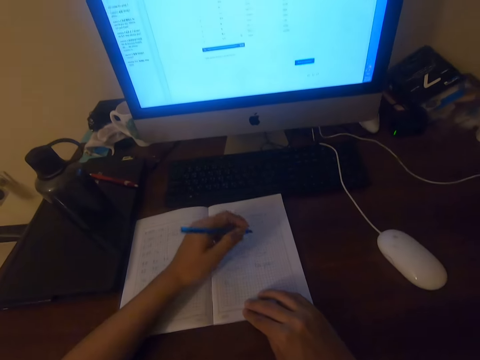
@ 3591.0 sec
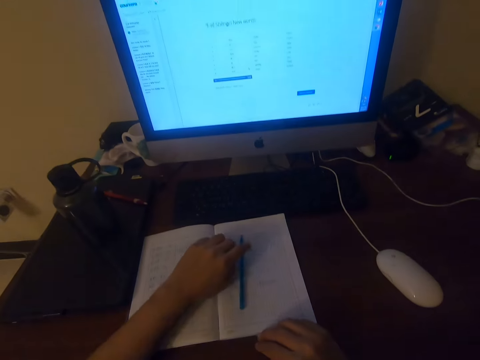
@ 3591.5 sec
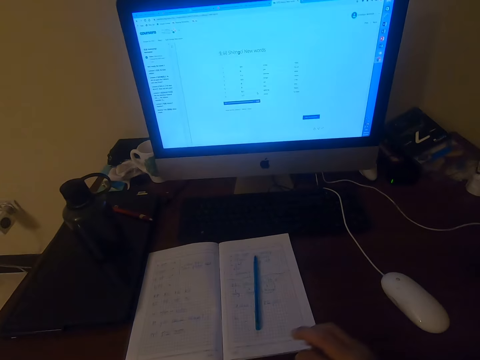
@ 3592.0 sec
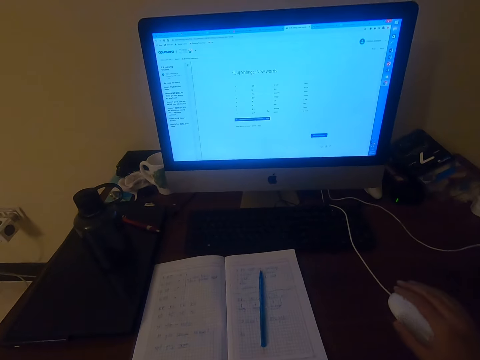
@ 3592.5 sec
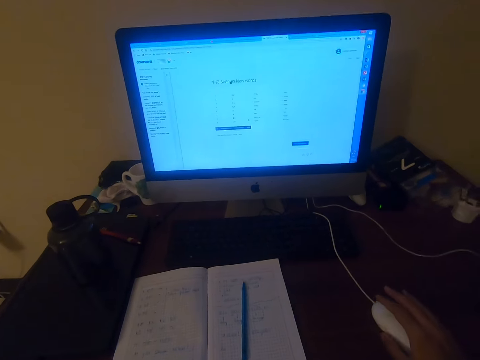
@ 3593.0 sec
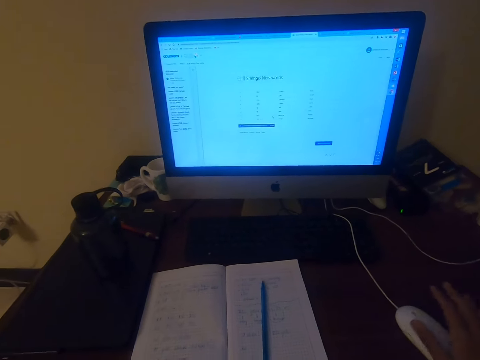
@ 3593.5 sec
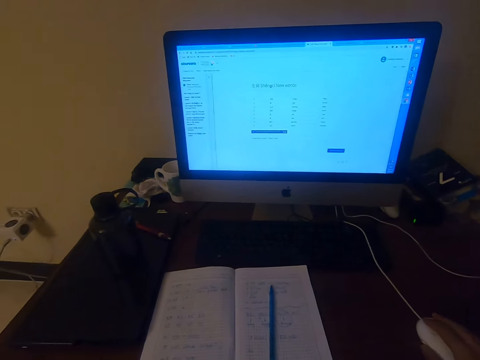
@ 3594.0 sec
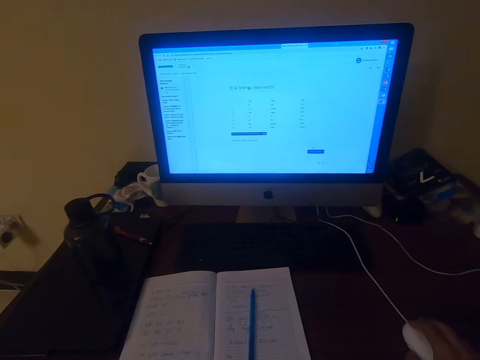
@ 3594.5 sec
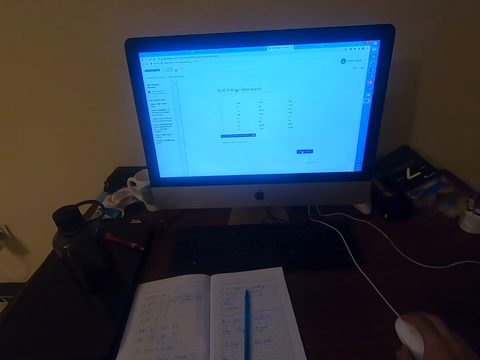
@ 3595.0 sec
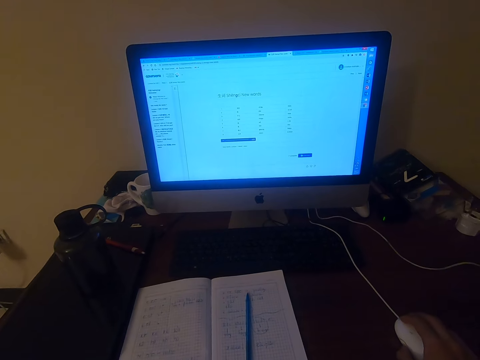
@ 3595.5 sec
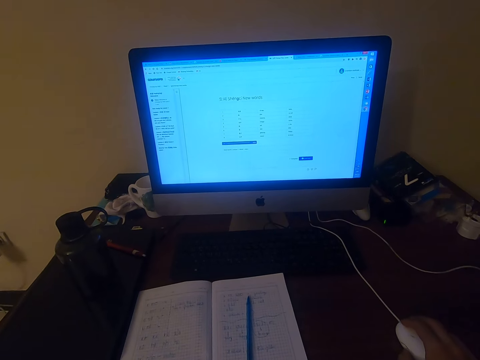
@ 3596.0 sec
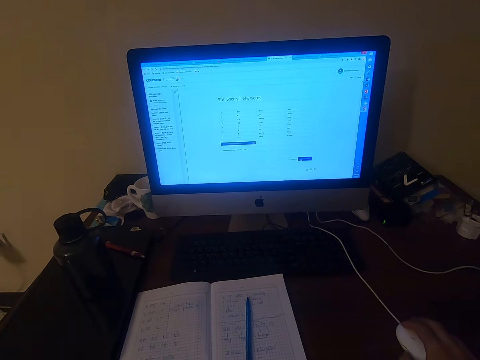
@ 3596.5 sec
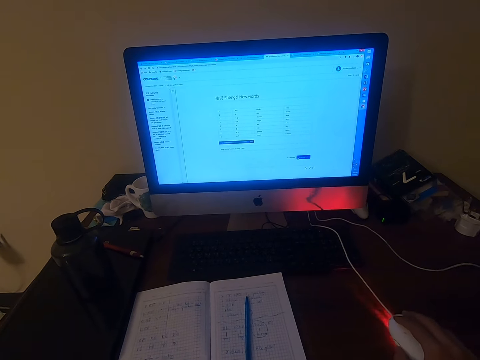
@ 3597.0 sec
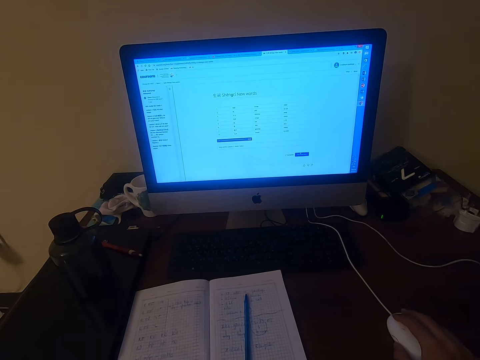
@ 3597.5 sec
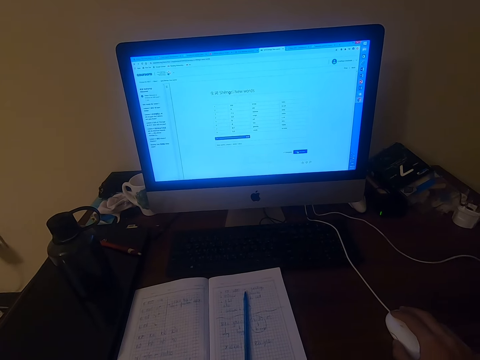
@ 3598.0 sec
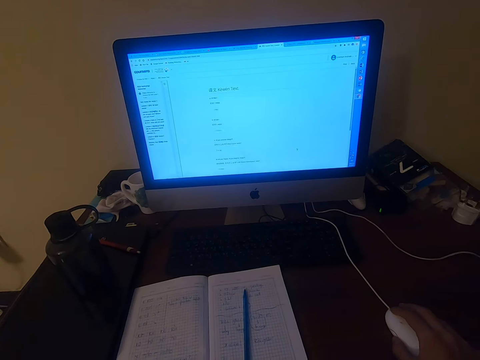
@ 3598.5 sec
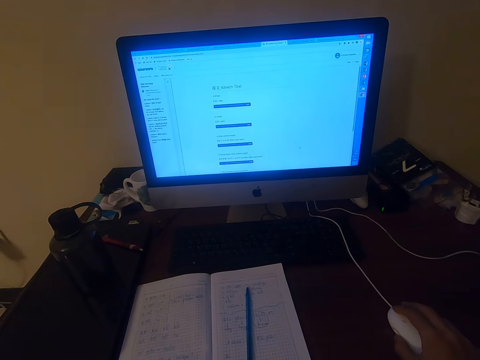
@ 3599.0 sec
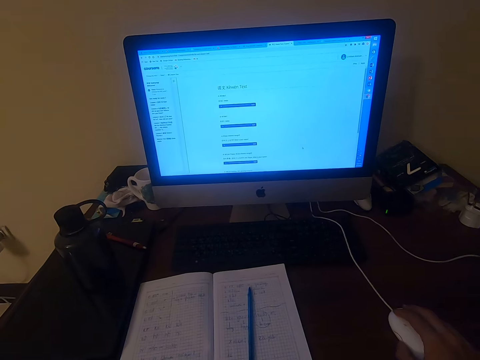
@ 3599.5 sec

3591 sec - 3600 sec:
The camera wearer puts the pen on the book. They operate the desktop on the table with a mouse.

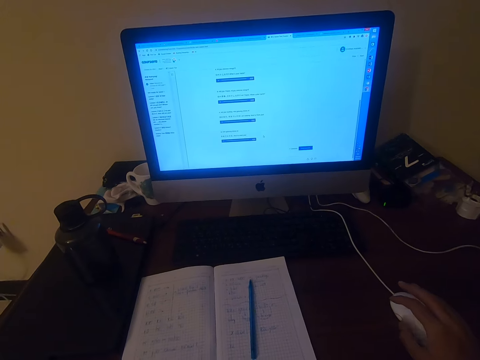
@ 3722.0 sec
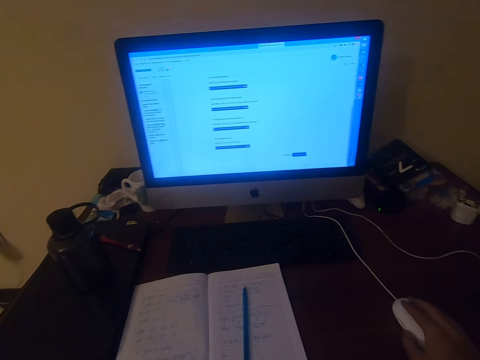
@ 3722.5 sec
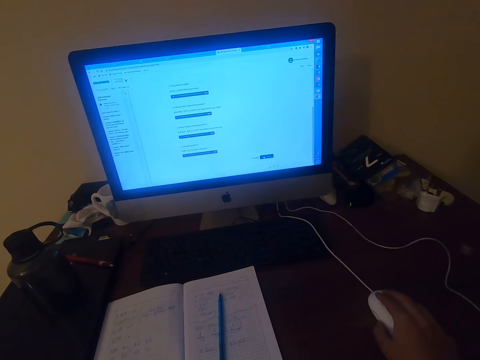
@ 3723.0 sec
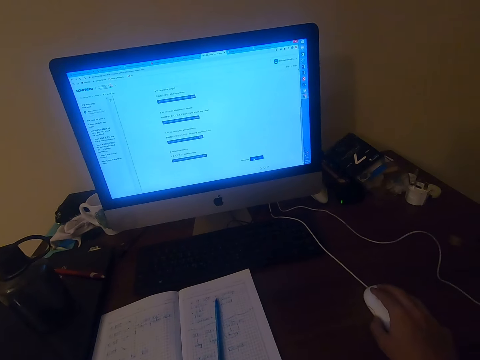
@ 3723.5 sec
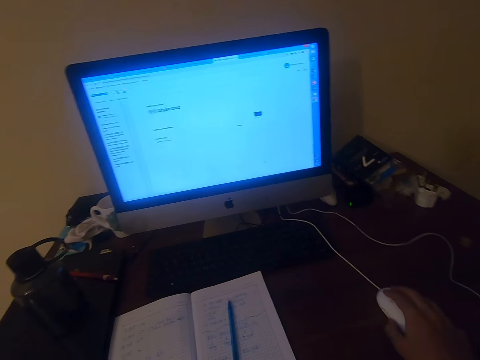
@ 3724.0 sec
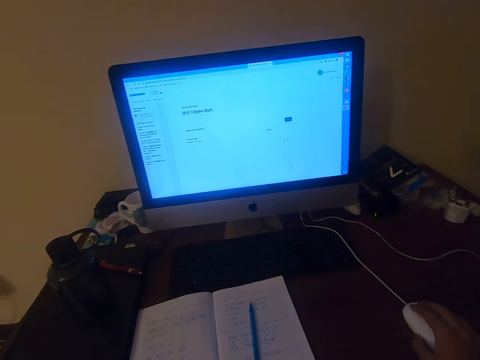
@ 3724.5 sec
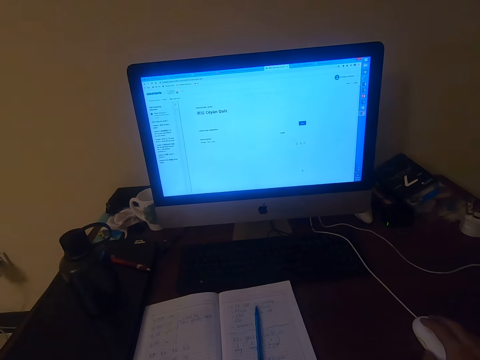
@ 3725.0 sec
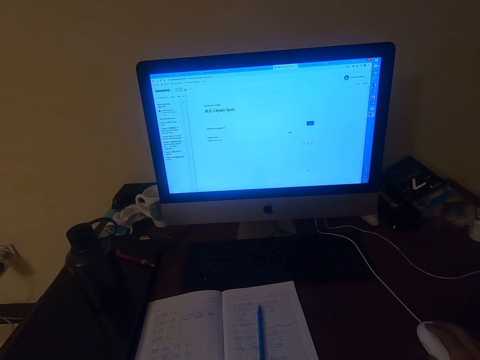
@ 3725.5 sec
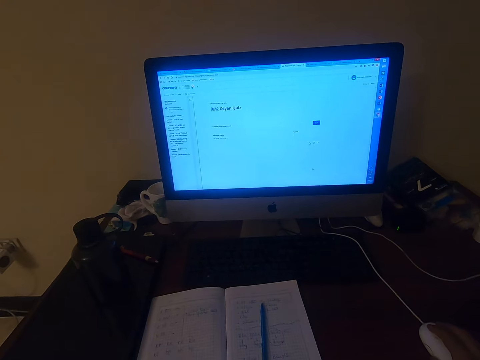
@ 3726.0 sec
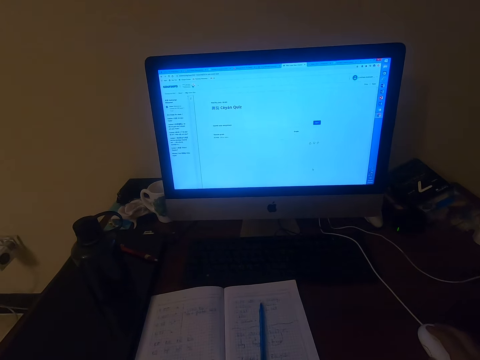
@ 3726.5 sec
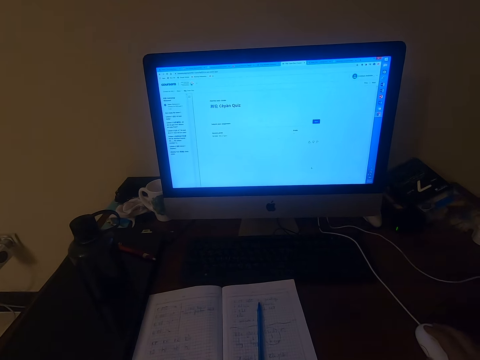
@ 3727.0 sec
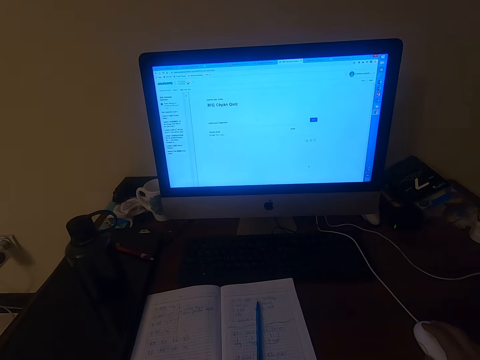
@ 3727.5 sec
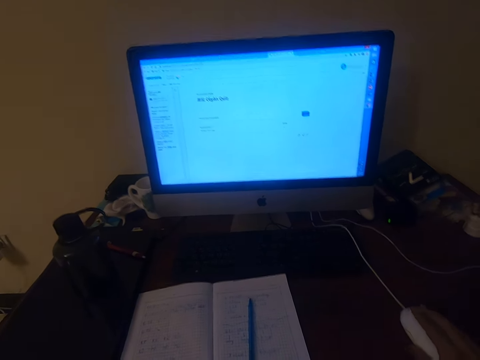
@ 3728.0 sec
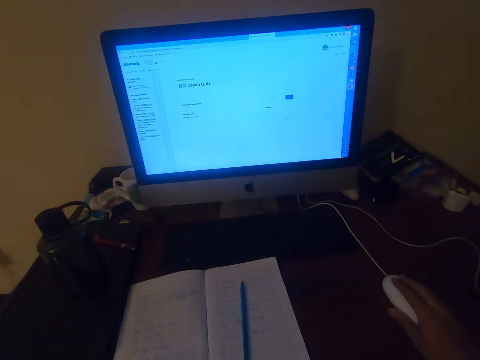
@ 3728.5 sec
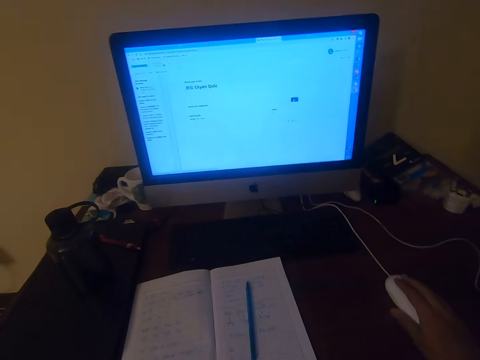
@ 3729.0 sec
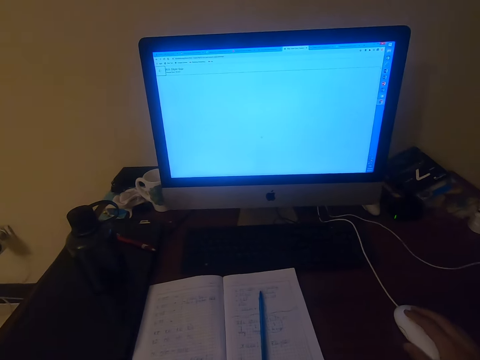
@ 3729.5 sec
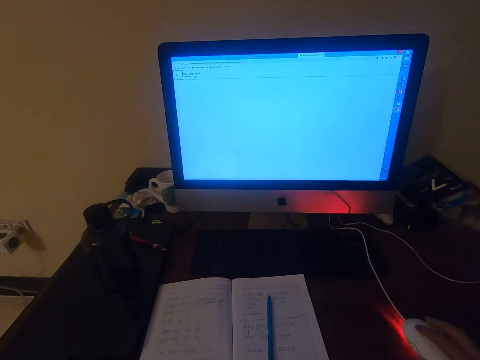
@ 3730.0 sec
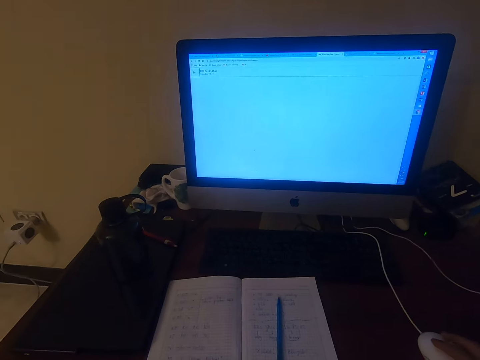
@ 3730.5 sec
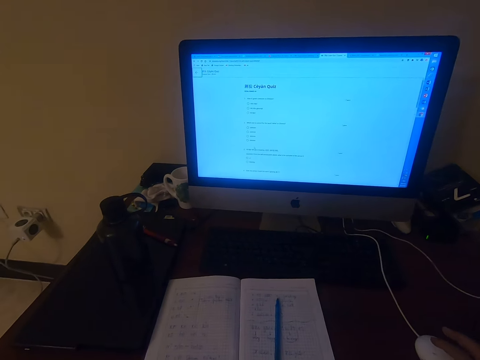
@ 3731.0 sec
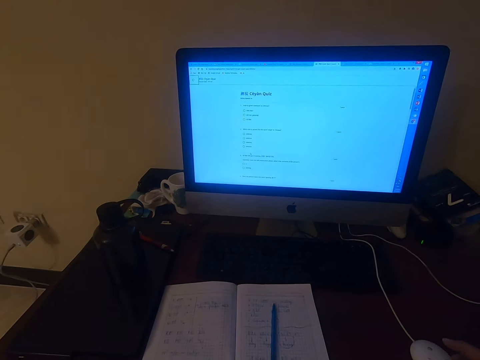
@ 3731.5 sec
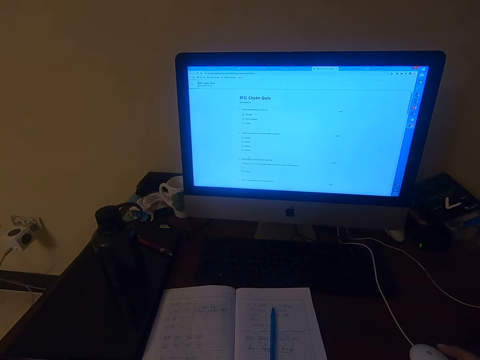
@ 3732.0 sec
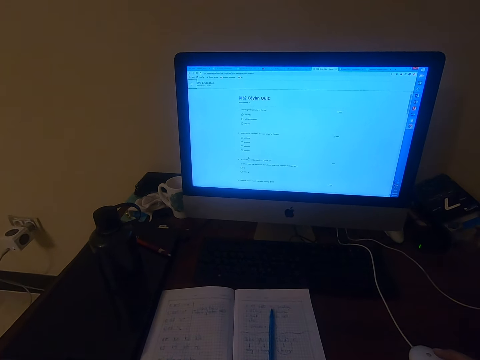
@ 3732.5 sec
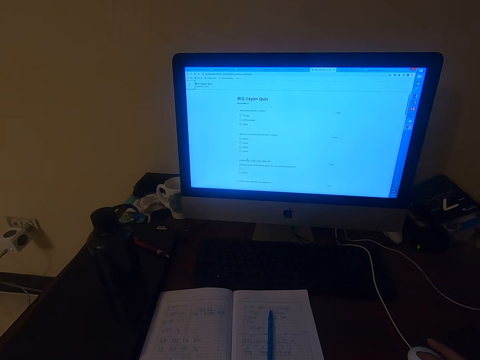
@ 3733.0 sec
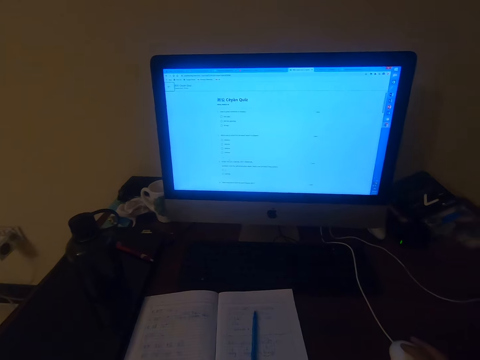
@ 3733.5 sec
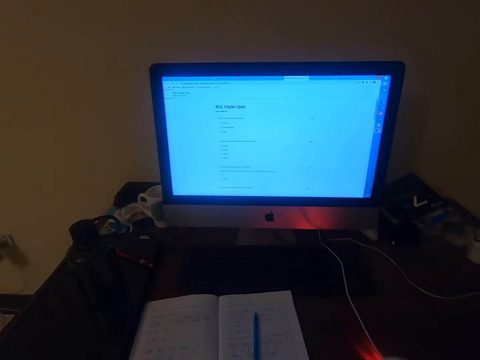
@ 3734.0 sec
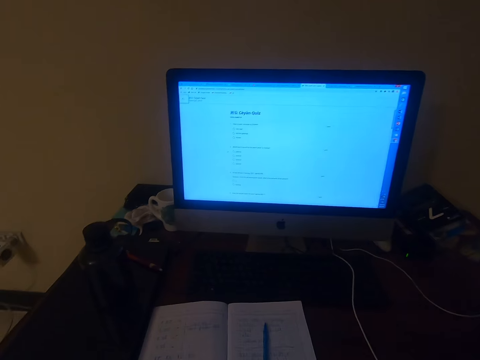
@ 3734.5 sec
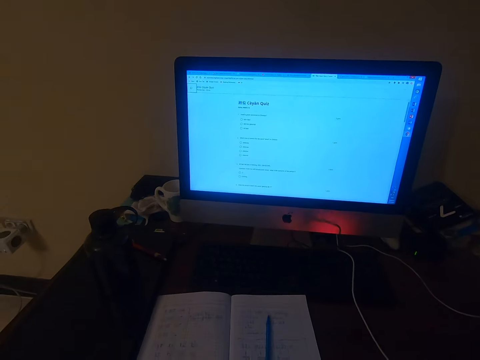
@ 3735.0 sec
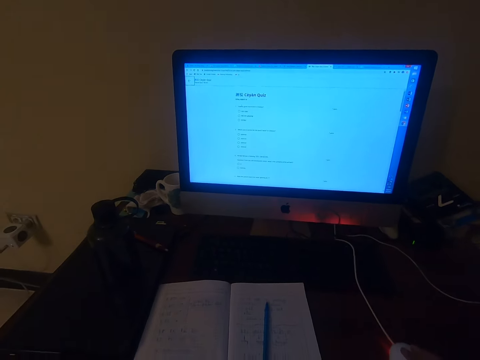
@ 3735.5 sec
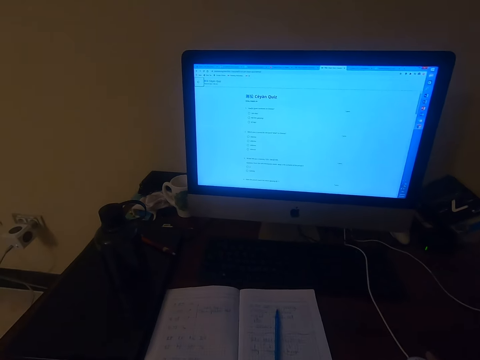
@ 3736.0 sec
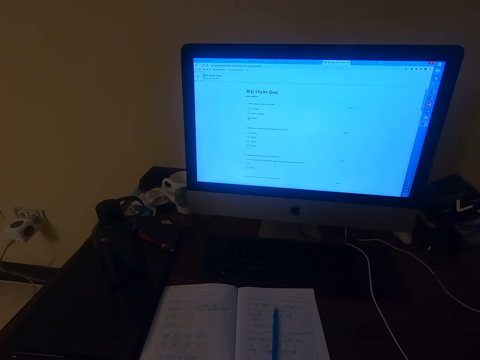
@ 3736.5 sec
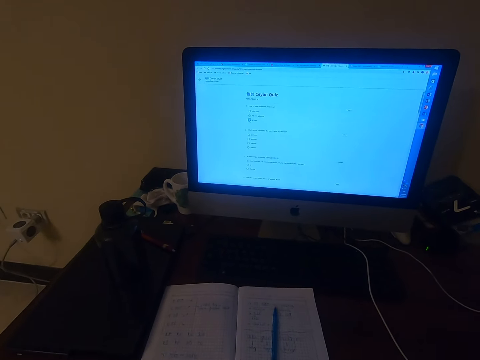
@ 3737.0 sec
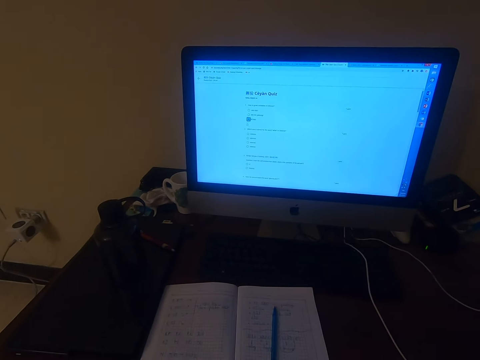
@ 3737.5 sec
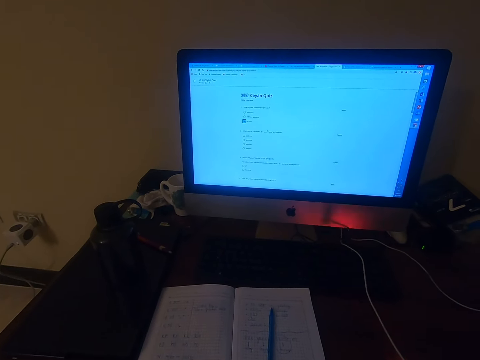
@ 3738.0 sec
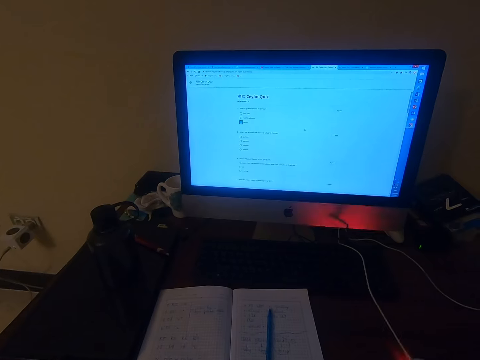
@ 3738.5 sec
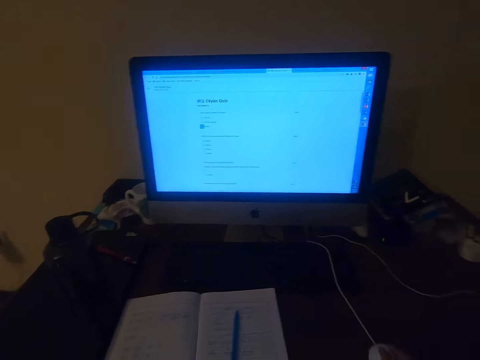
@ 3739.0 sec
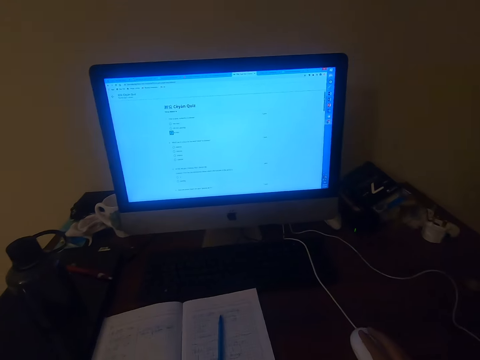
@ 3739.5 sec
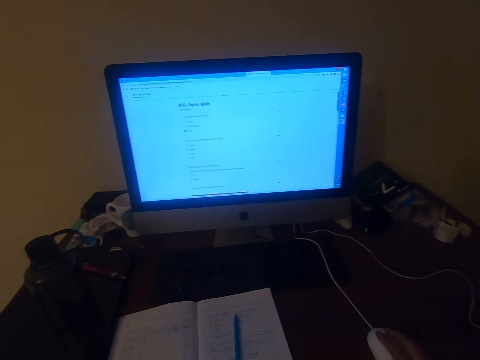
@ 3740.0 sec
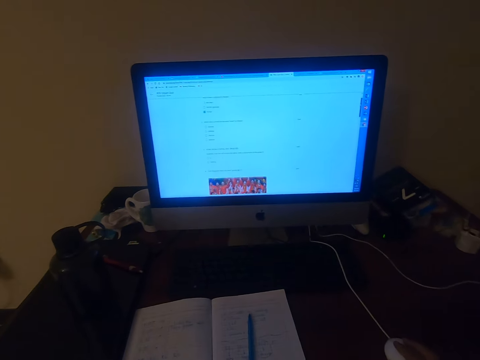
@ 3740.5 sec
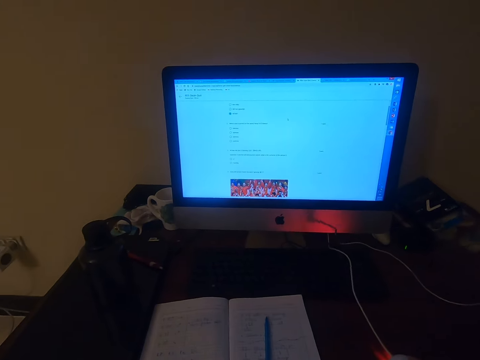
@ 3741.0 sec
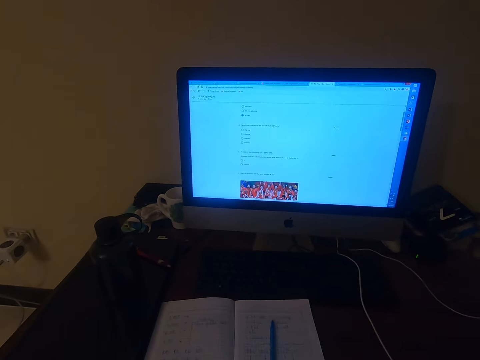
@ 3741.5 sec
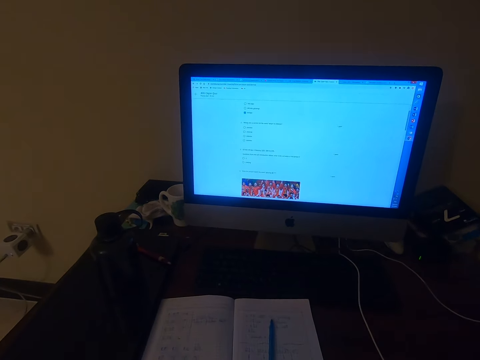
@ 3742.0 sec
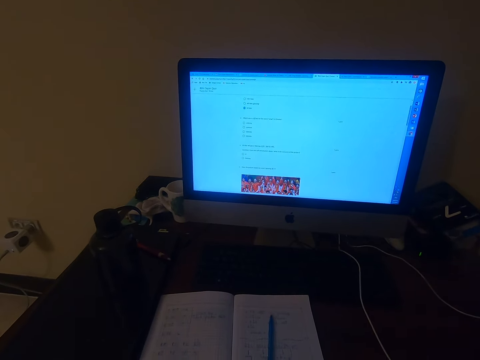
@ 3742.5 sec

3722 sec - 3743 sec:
The camera wearer operates the machine with a mouse. They talk.
